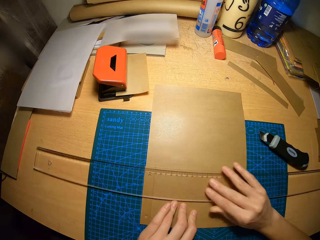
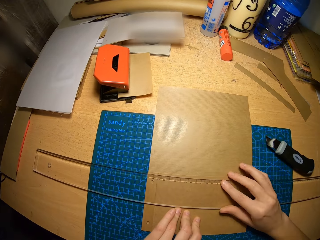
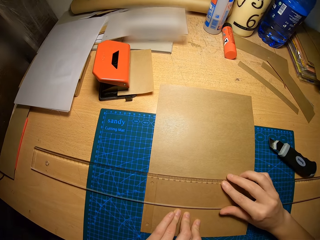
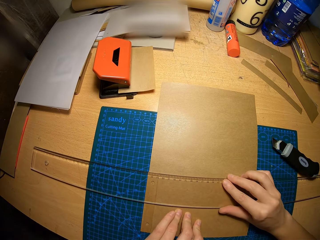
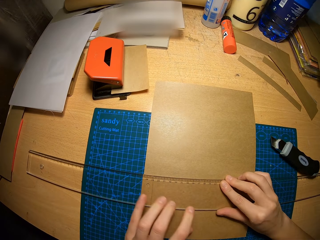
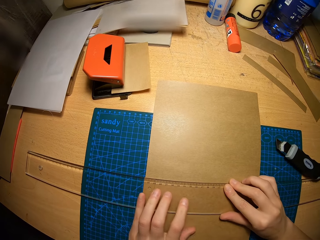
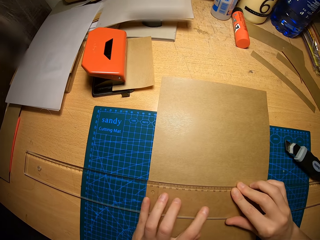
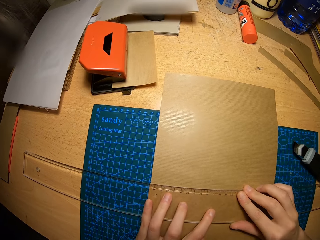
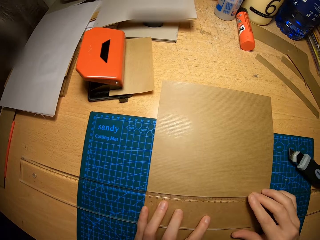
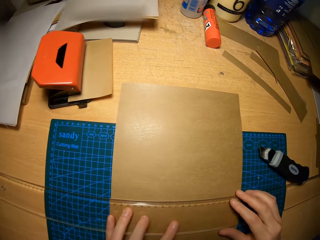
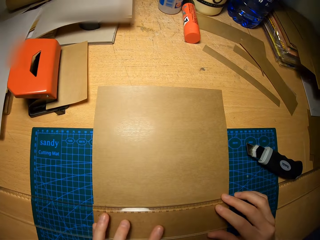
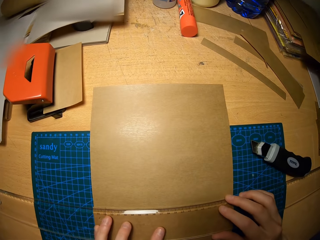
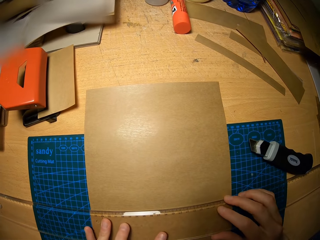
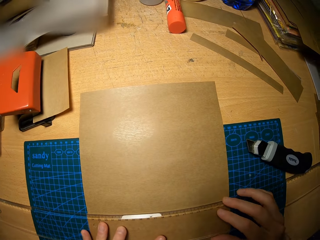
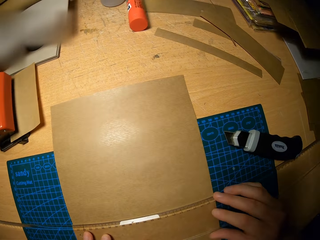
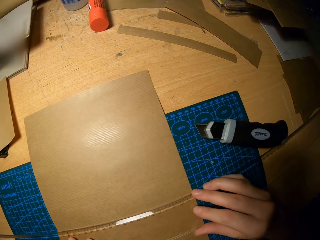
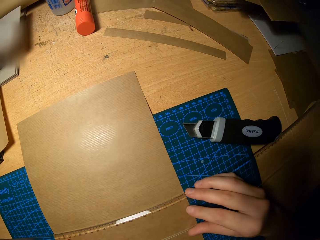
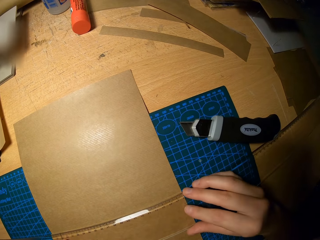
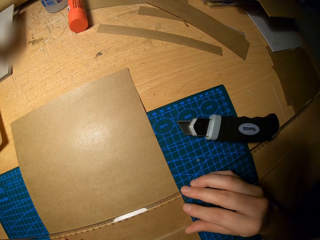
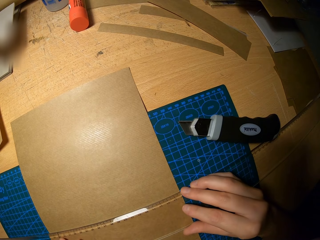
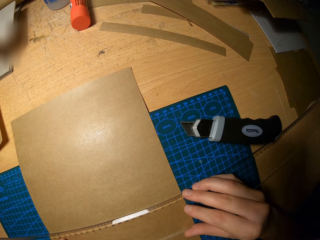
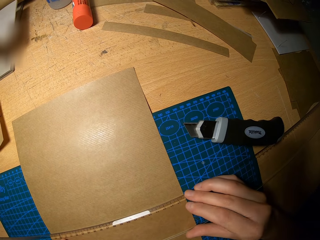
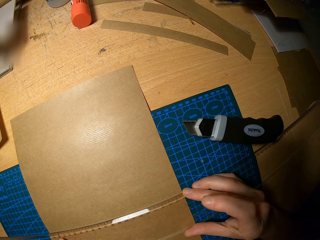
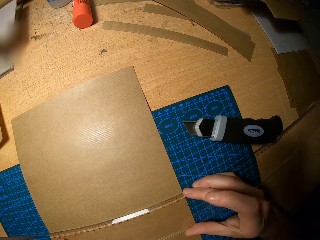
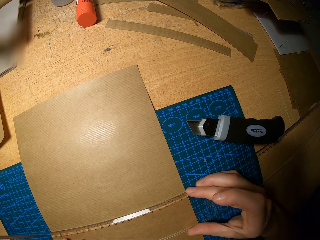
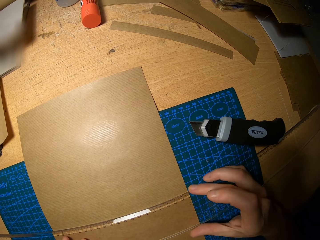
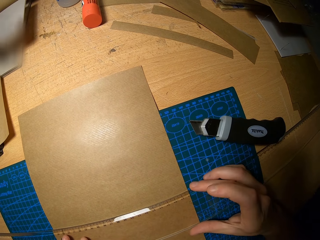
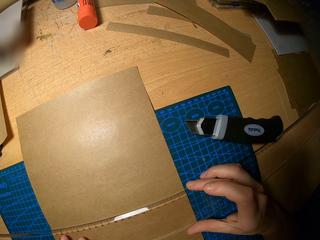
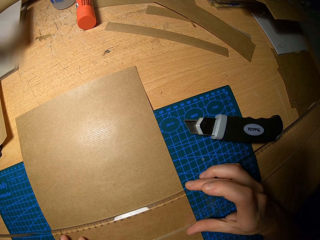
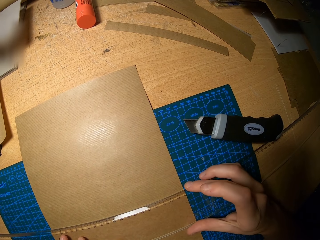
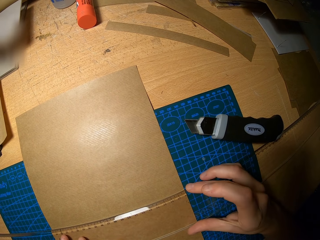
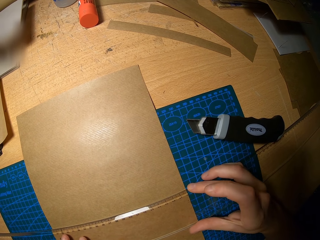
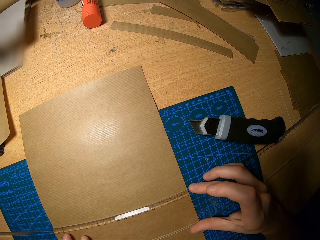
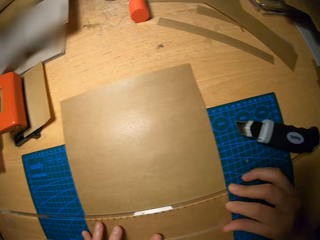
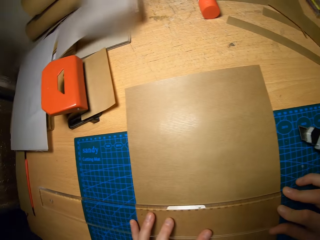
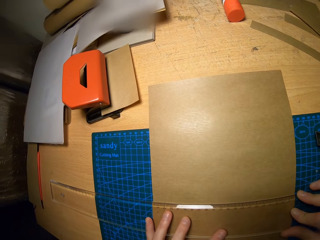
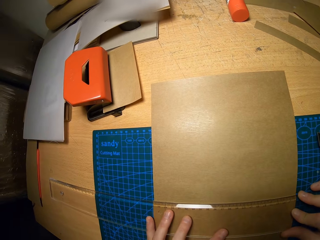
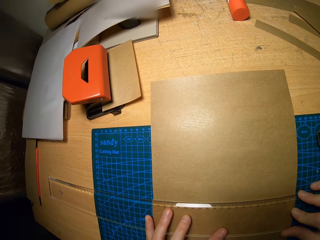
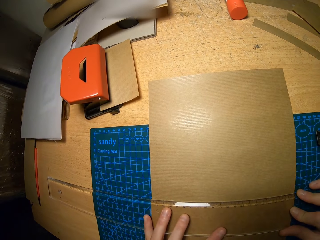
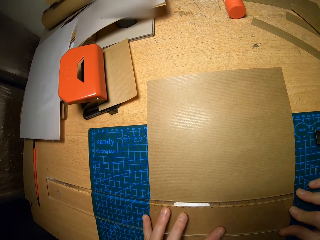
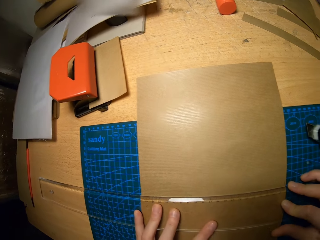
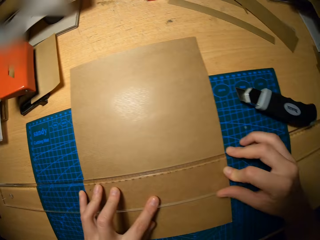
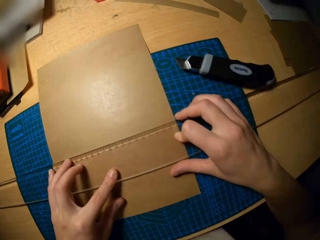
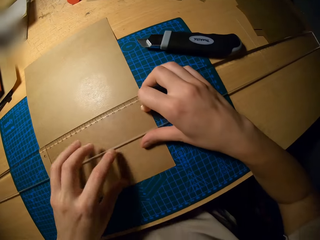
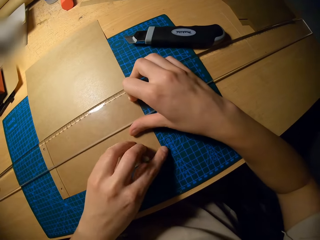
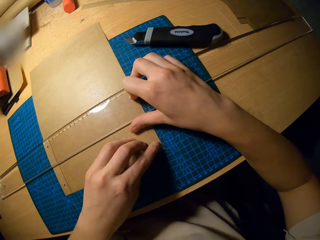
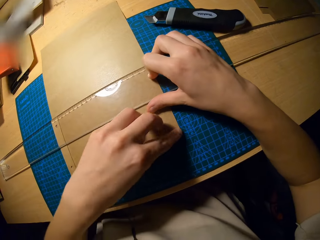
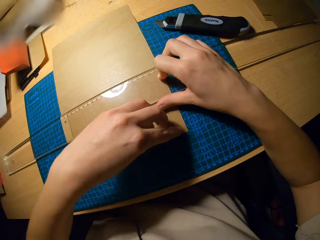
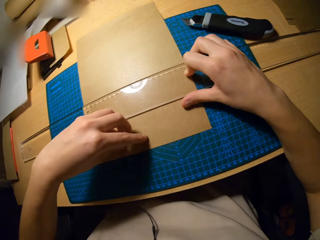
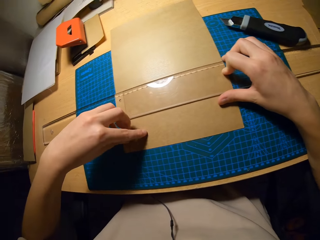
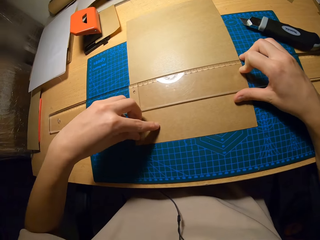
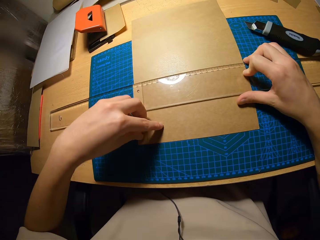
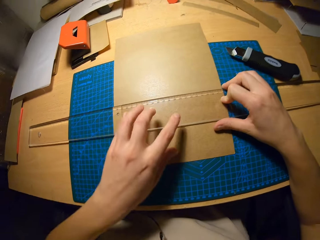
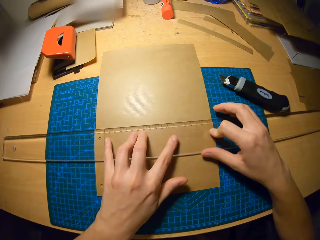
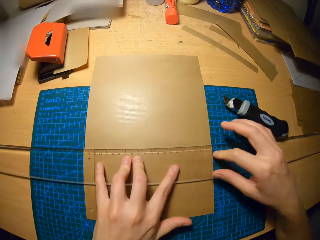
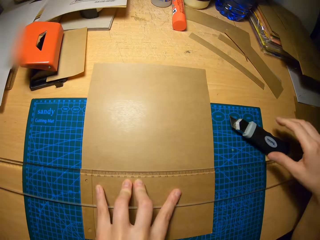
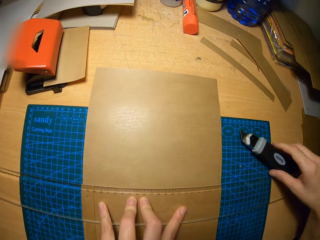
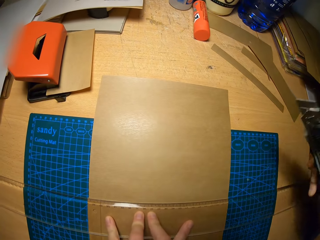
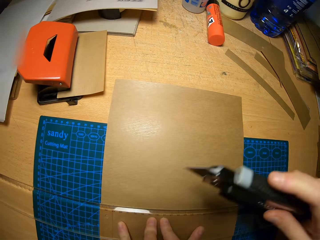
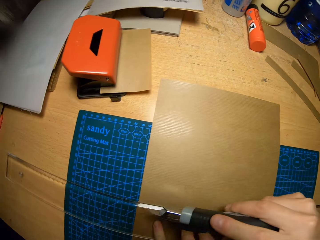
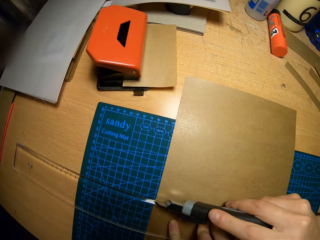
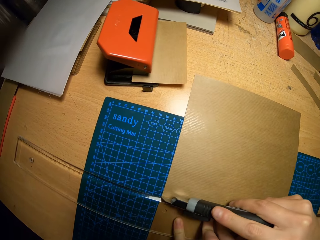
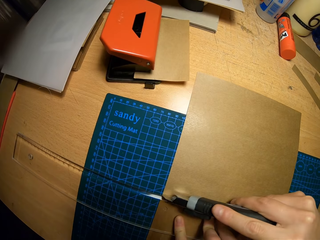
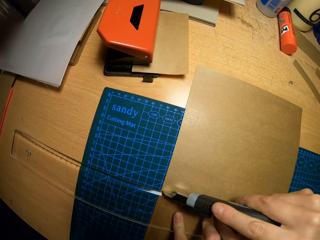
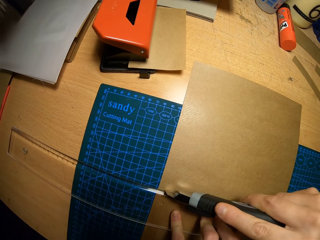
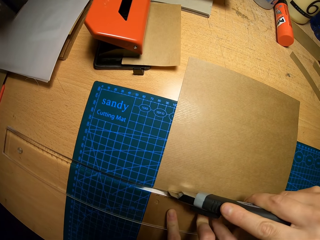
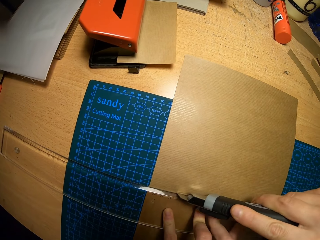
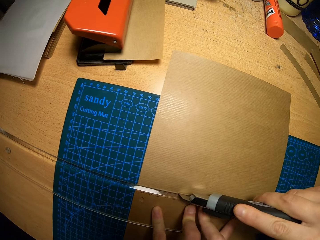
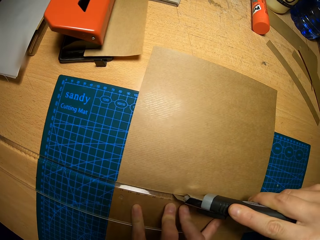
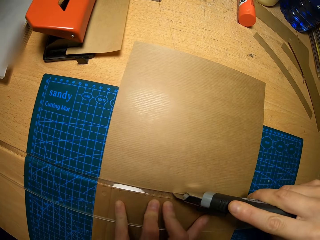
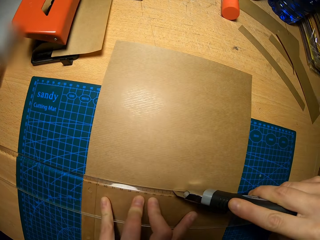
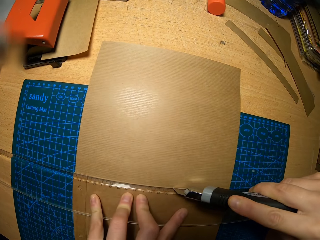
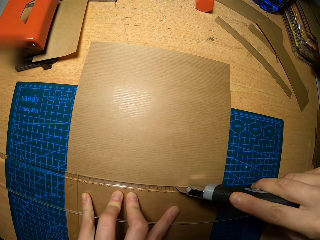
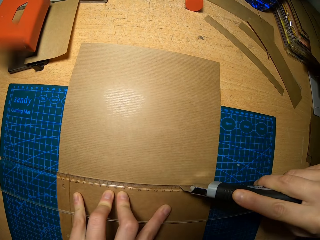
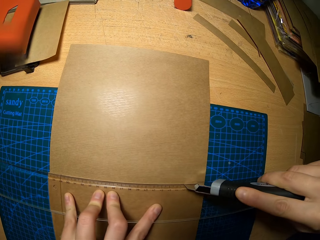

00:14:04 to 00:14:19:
The camera wearer stares at the ruler on the craft papers. He picks up a box cutter from the table with his right hand. He cuts the first cardboard with the box cutter in his right hand.

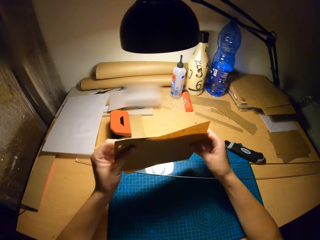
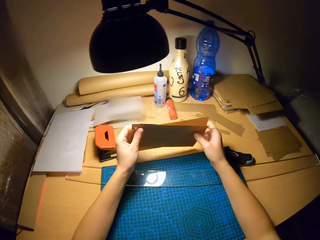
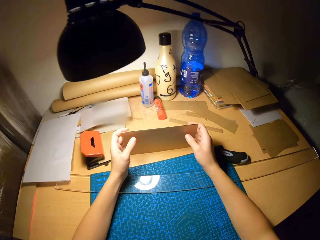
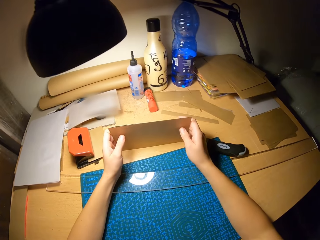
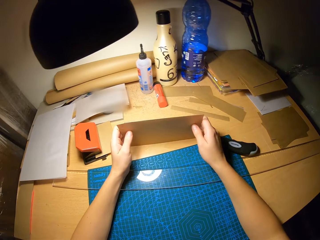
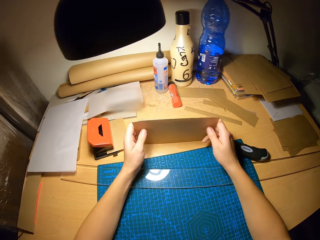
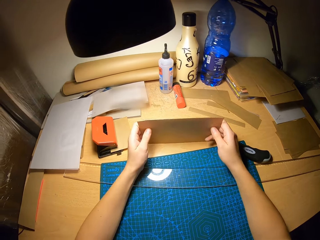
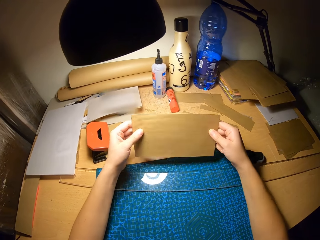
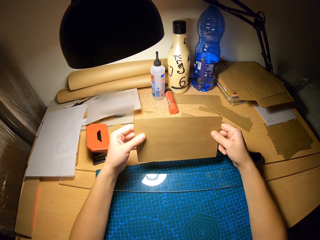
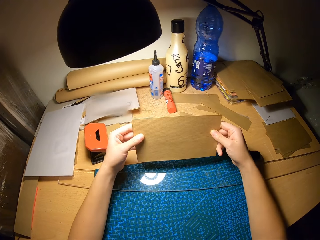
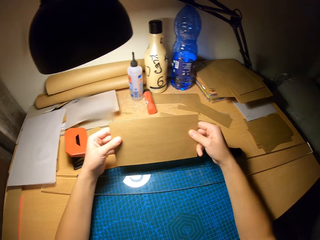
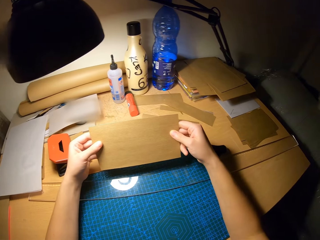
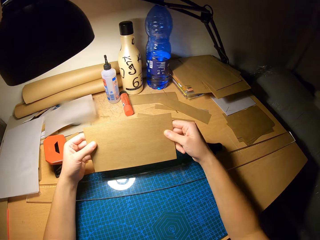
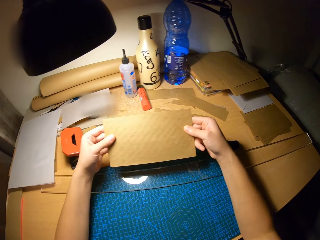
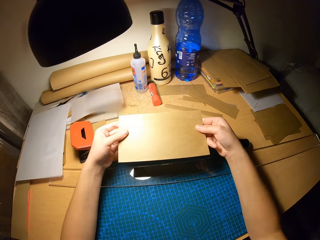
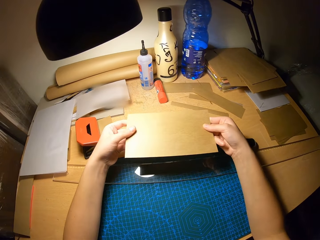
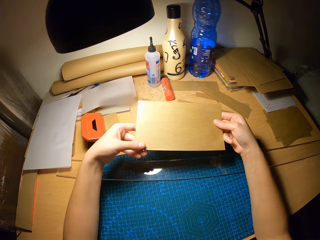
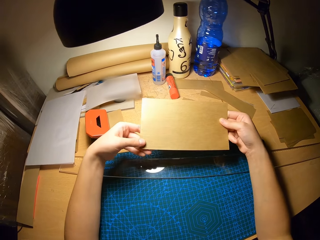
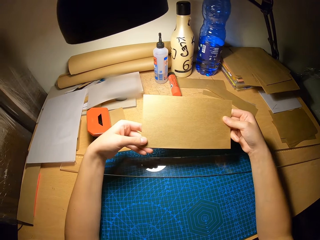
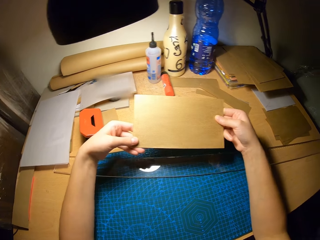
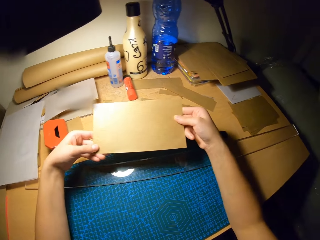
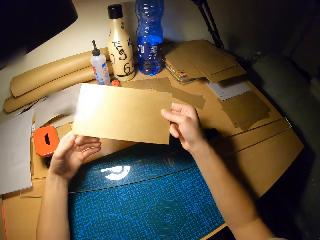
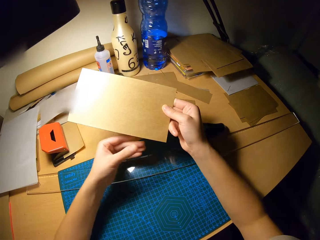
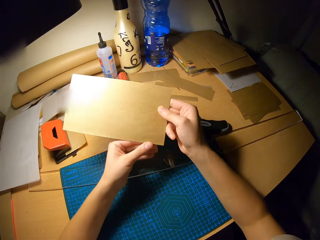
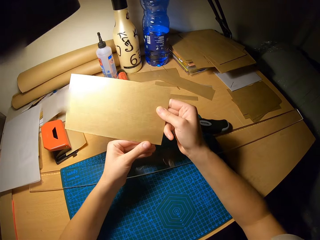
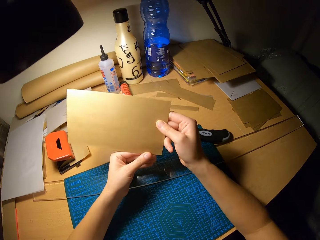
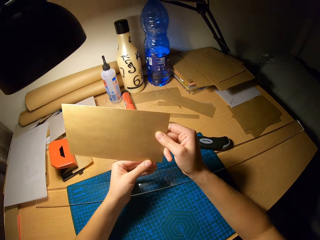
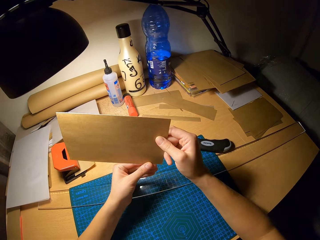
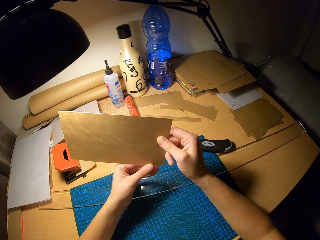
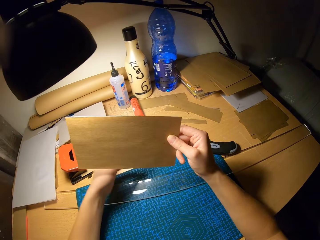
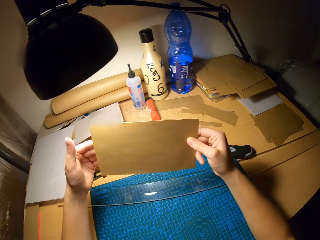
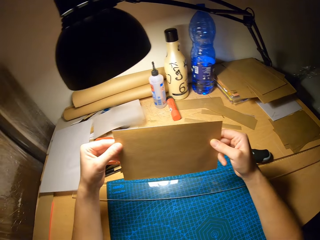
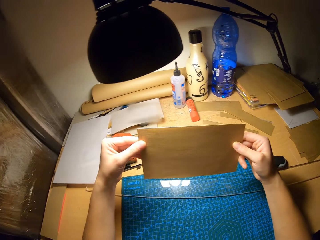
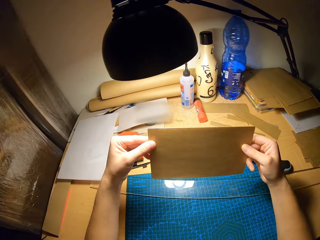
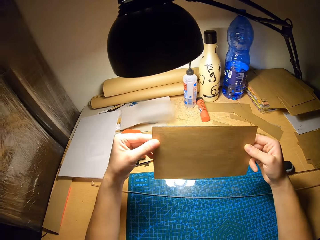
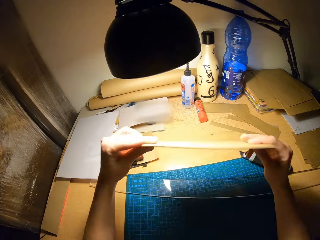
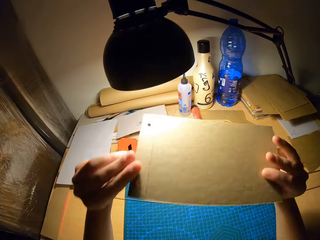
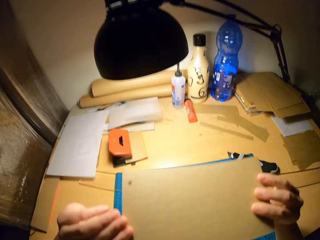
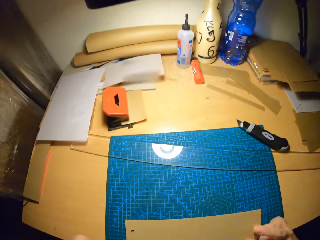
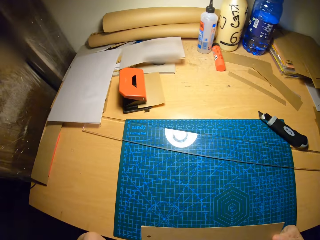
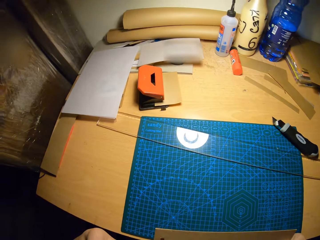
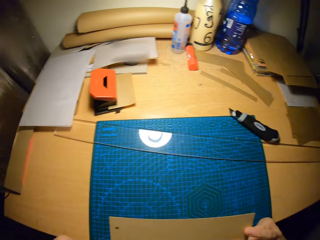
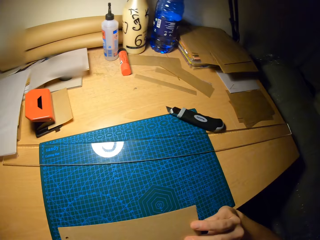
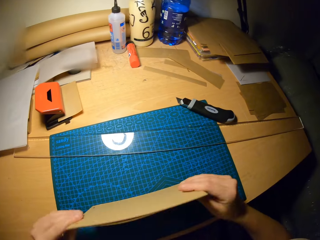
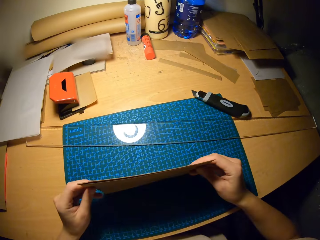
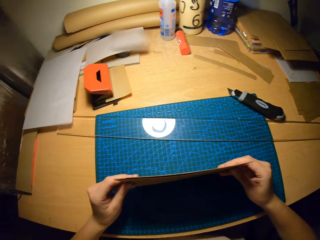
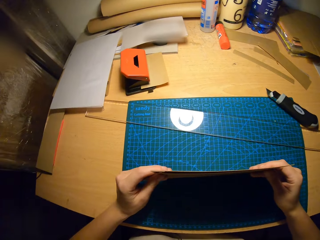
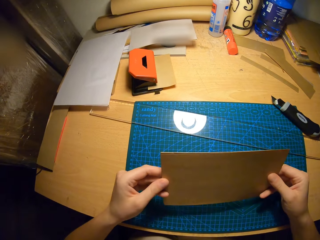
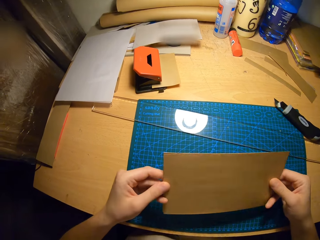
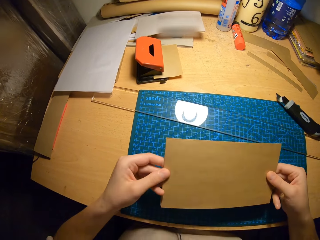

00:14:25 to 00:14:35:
The camera wearer holds the craft papers on the table. They stare at the craft papers.
